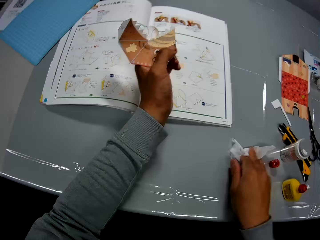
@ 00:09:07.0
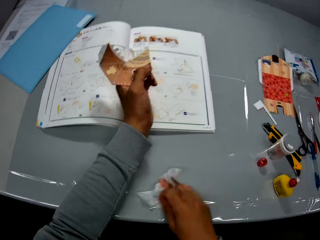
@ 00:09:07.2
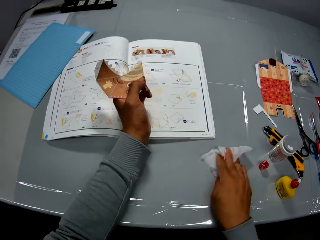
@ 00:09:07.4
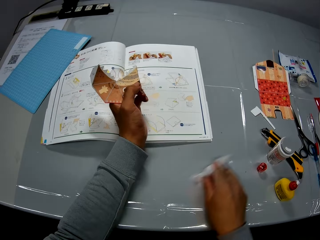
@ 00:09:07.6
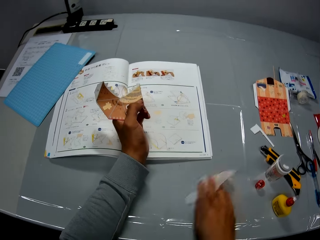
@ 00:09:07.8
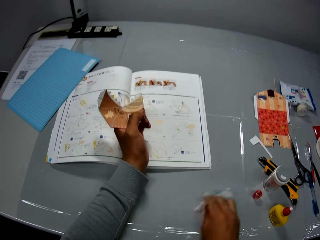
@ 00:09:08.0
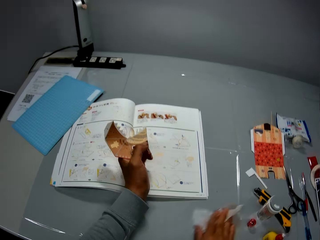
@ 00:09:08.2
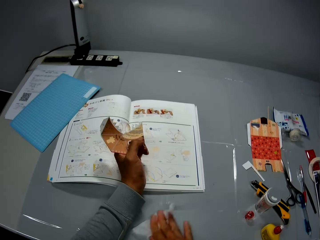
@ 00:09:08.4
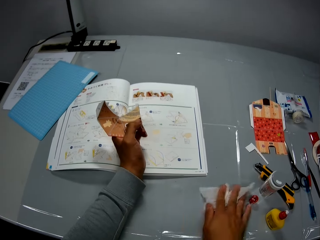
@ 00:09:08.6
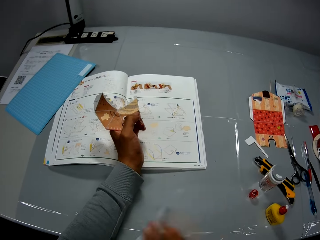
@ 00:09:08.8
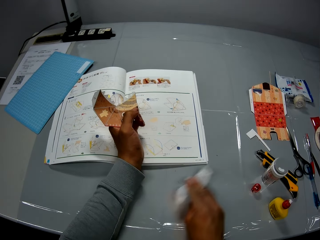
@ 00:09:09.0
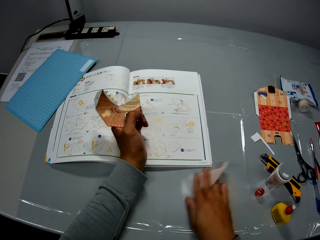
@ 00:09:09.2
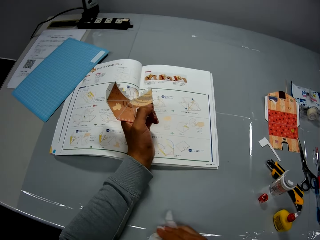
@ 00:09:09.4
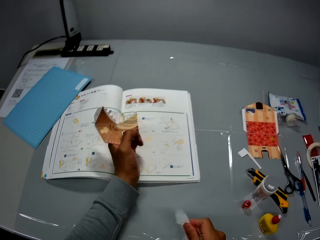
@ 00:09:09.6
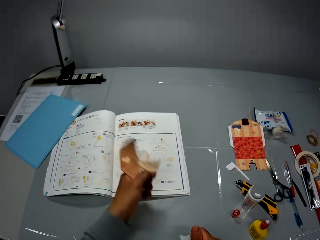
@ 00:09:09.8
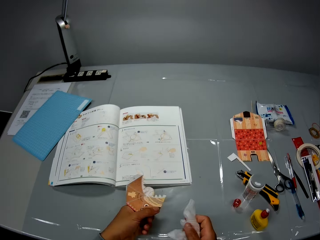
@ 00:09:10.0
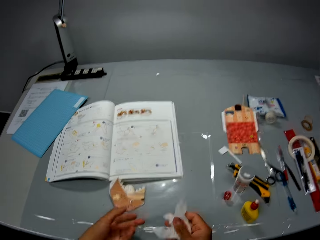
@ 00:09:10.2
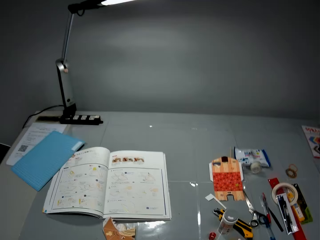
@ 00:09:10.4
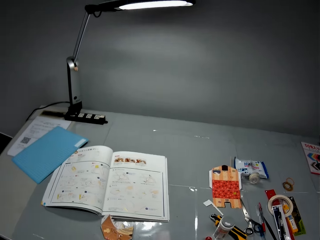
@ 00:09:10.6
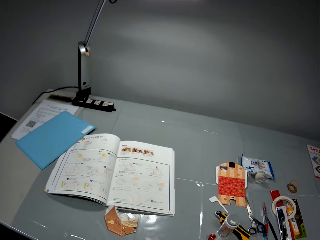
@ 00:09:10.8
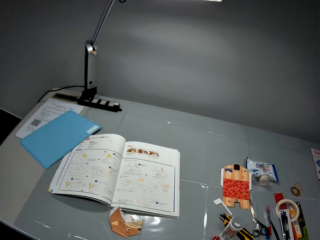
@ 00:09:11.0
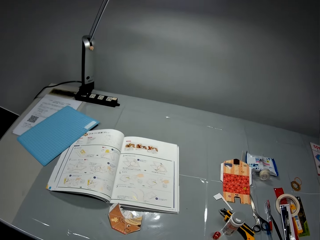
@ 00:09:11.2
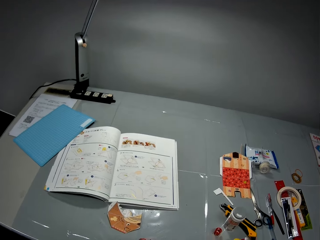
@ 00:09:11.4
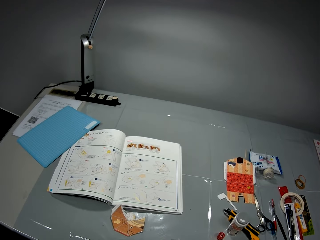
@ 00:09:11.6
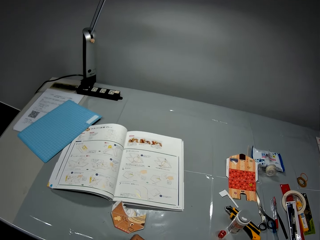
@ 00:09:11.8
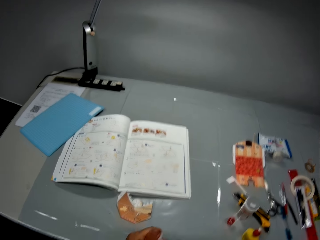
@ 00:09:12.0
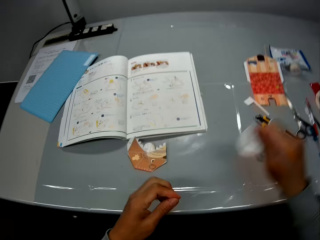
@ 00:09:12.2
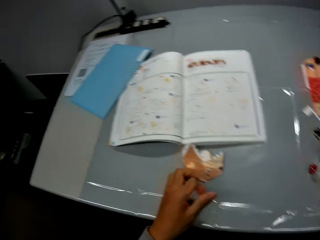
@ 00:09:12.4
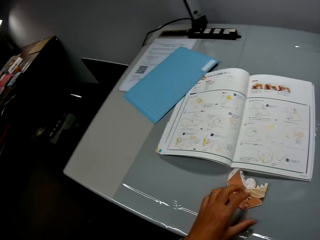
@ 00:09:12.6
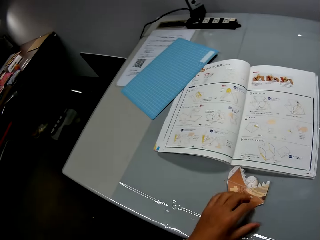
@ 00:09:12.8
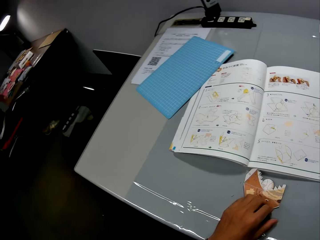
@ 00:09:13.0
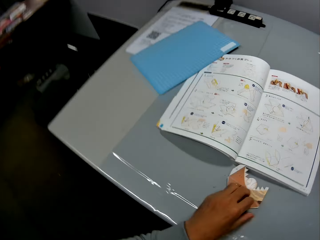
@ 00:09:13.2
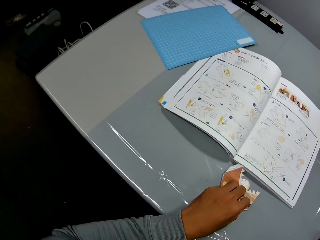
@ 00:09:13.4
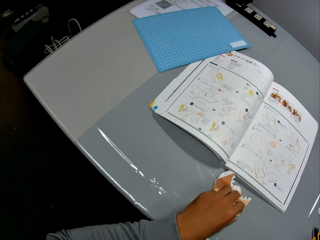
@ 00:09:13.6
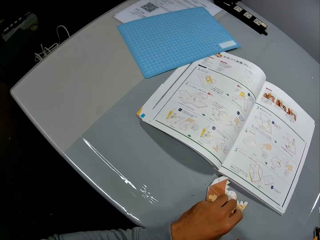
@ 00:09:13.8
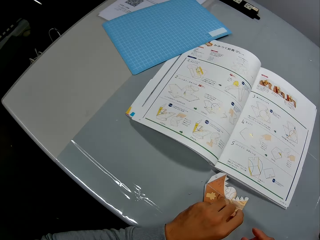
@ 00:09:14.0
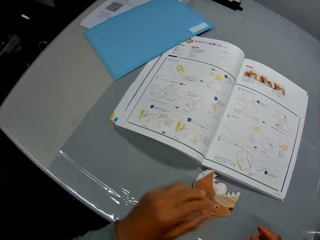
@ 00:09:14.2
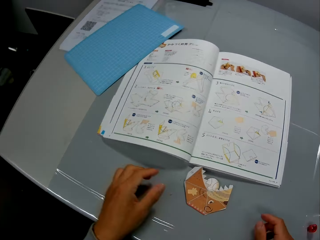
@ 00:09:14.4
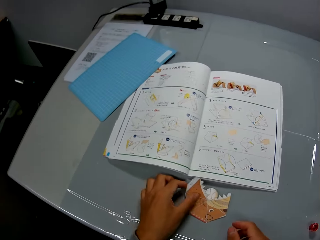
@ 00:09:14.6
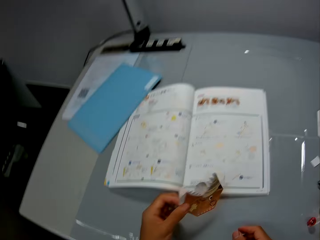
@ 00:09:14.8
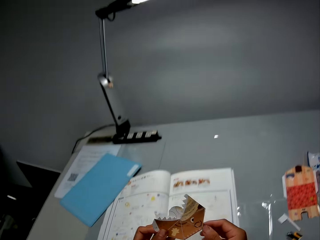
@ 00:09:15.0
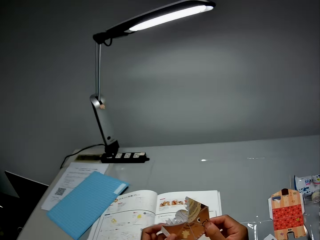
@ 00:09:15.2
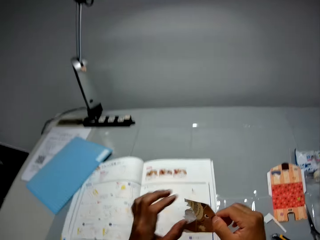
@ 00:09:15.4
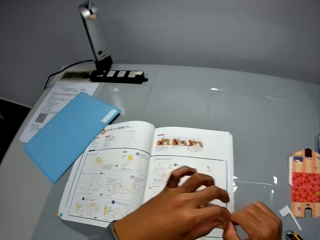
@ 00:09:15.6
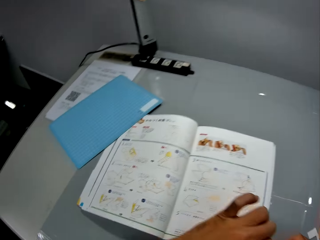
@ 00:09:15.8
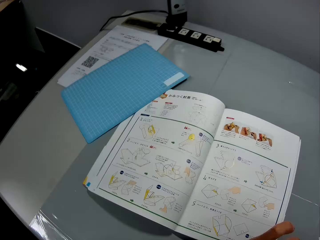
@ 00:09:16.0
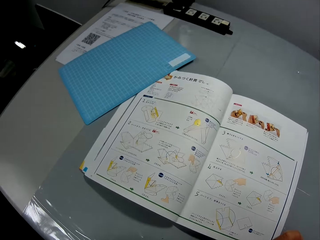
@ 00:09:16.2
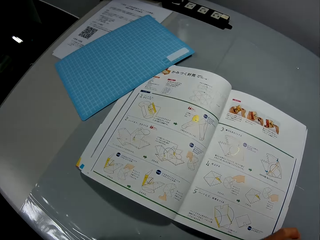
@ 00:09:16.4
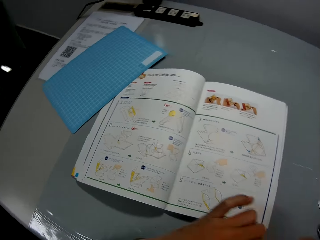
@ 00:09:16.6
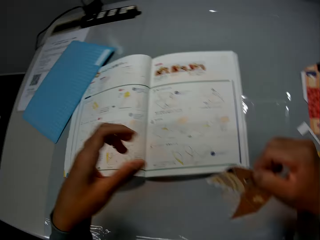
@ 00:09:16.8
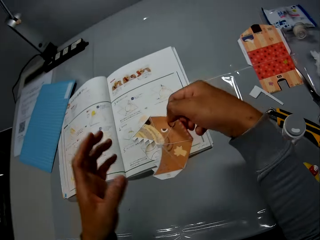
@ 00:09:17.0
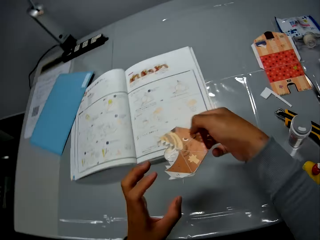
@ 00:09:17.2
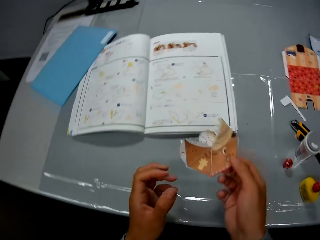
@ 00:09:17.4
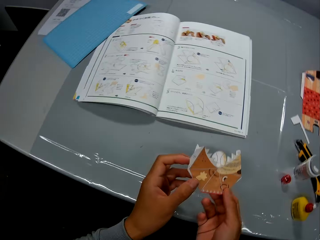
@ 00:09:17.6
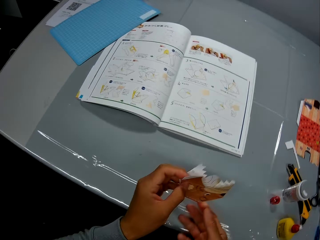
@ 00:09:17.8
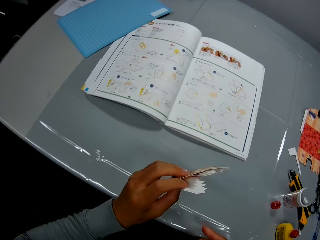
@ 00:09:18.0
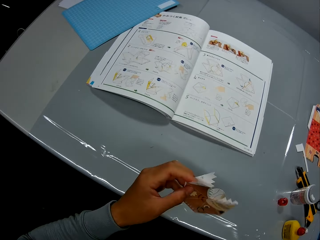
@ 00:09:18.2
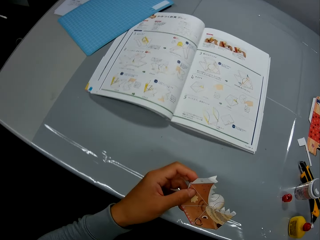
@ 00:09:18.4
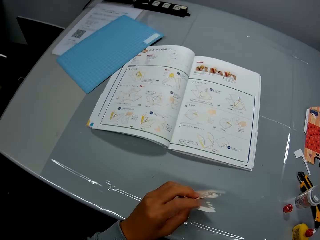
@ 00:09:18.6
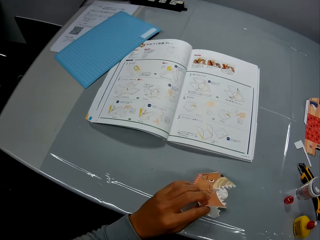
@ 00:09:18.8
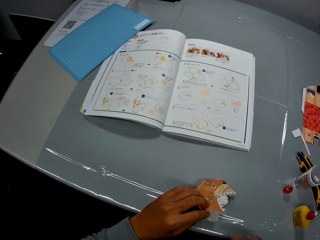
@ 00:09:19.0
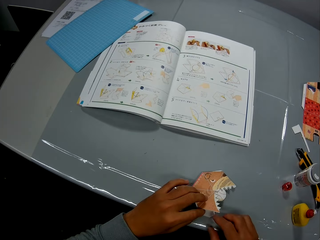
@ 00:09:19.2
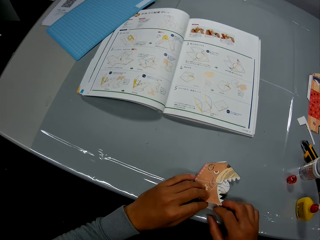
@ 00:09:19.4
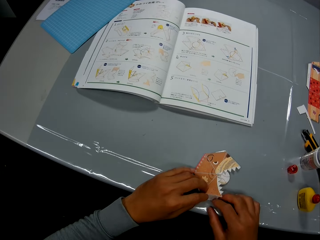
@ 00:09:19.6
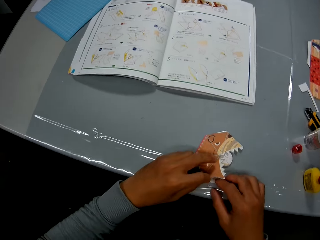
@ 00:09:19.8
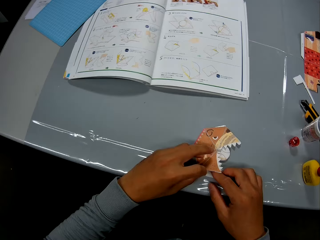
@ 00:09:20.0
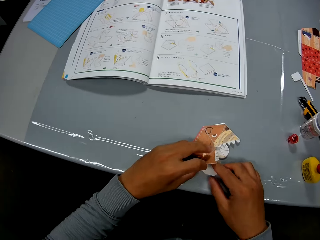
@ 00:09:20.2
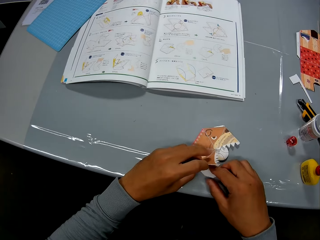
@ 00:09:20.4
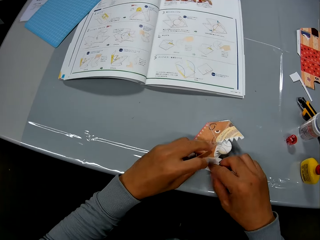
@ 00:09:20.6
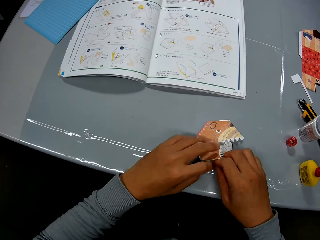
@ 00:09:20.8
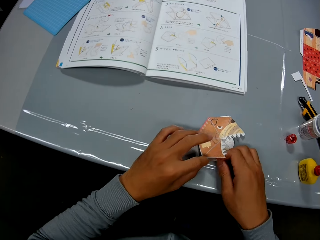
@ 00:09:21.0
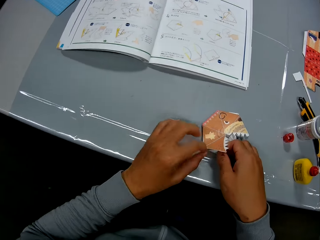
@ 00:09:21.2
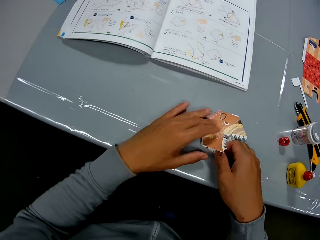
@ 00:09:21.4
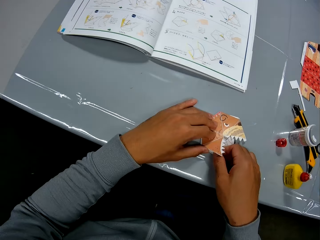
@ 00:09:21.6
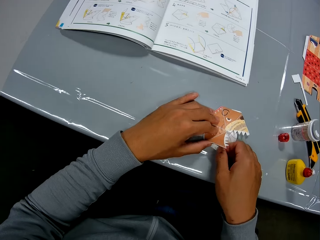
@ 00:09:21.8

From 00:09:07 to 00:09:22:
The camera wearer wipes the table with the wipe piece. He drops the paper craft on the table. He wipes his hands with the wipe piece. He drops the wipe piece on the right side of the table. He picks the paper craft from the table. He adjusts the paper craft with his hands. He checks the craft illustrations in a craft book. He examines the paper craft in his hands. He turns the piece of craft paper. He drops the paper craft on the table. He crafts with the paper craft.

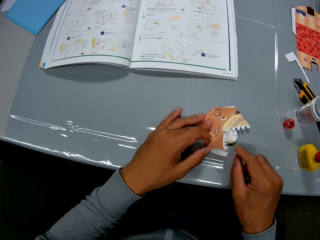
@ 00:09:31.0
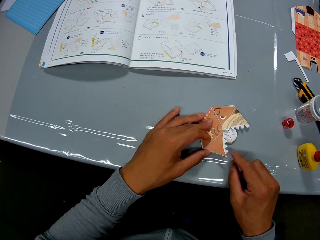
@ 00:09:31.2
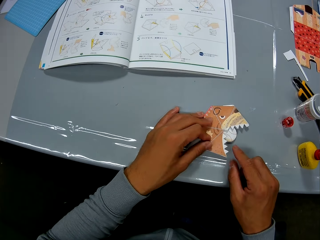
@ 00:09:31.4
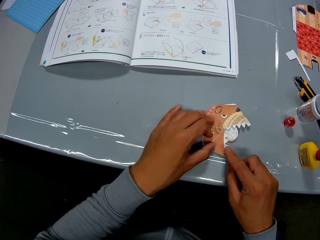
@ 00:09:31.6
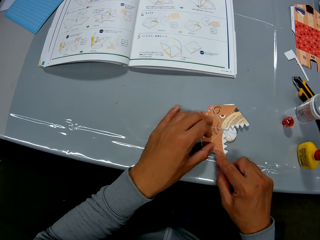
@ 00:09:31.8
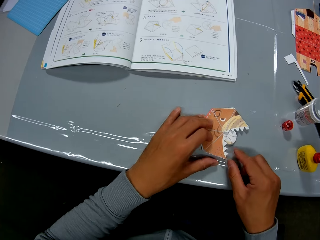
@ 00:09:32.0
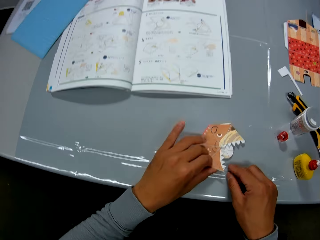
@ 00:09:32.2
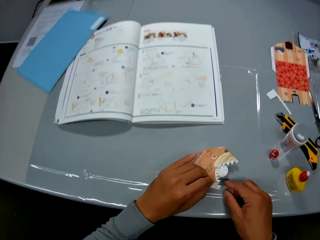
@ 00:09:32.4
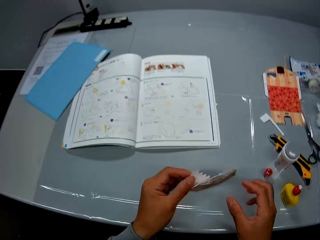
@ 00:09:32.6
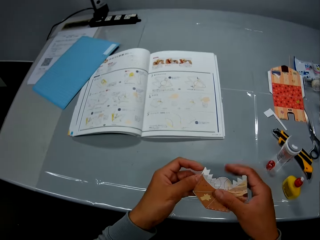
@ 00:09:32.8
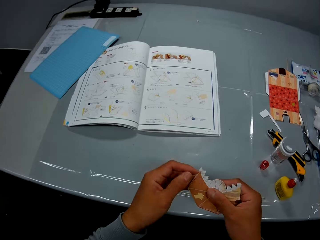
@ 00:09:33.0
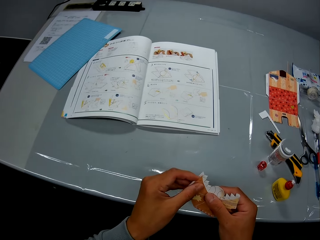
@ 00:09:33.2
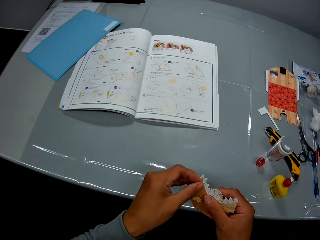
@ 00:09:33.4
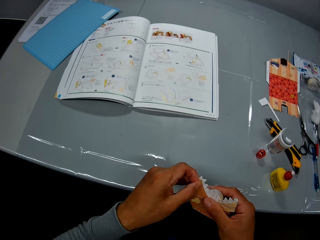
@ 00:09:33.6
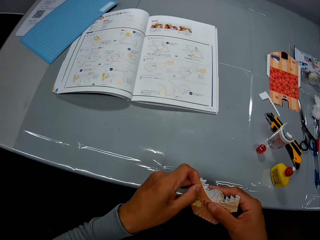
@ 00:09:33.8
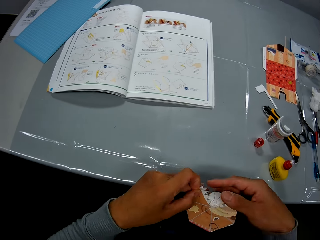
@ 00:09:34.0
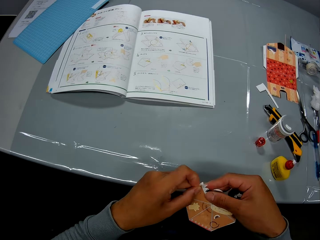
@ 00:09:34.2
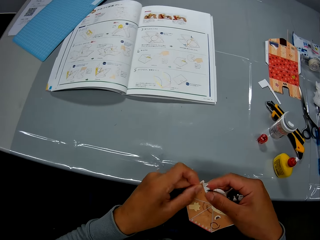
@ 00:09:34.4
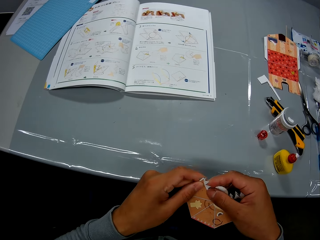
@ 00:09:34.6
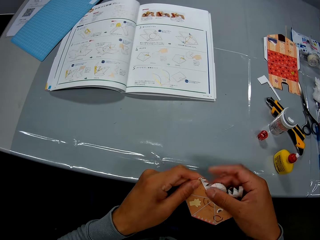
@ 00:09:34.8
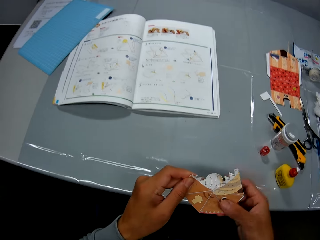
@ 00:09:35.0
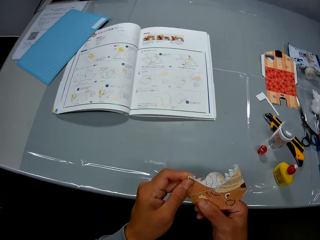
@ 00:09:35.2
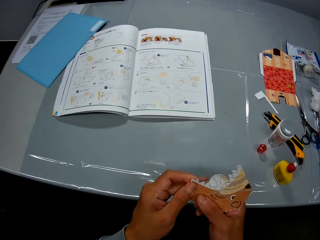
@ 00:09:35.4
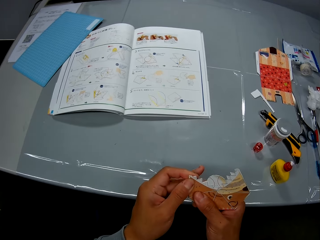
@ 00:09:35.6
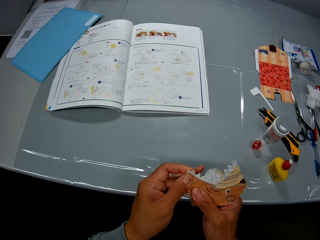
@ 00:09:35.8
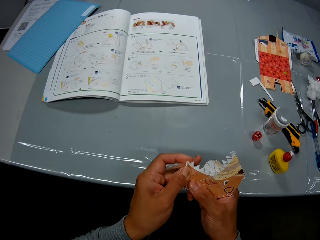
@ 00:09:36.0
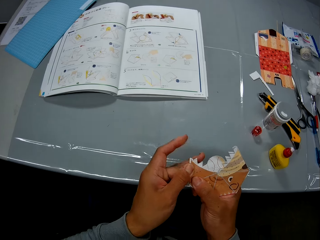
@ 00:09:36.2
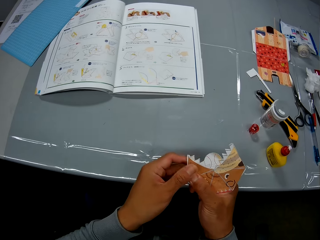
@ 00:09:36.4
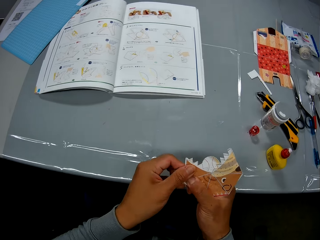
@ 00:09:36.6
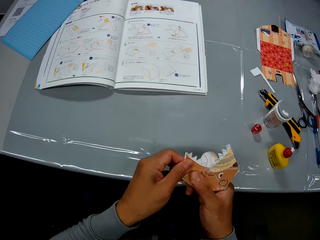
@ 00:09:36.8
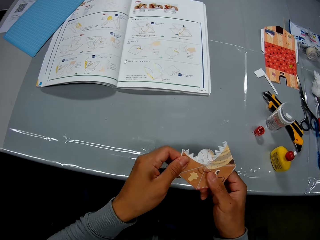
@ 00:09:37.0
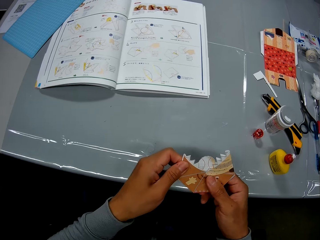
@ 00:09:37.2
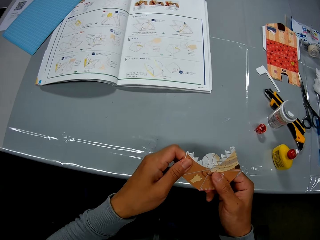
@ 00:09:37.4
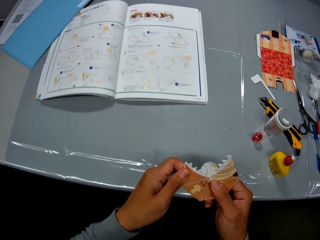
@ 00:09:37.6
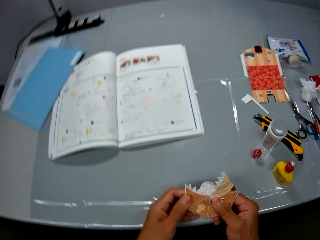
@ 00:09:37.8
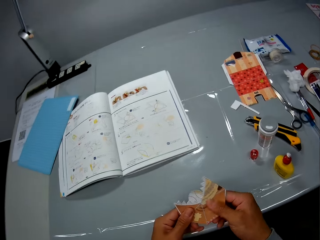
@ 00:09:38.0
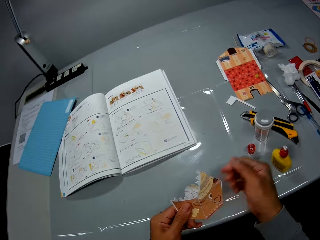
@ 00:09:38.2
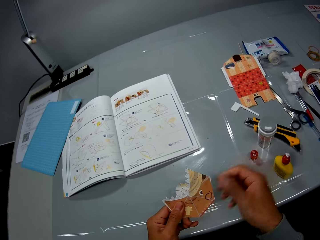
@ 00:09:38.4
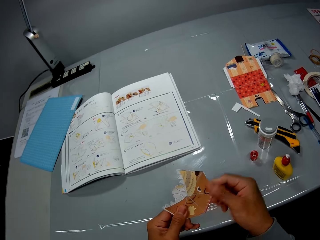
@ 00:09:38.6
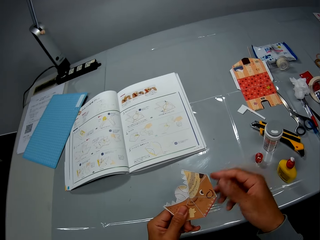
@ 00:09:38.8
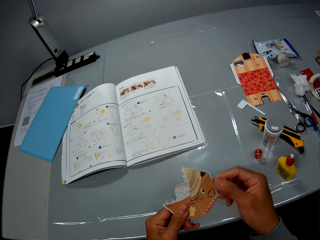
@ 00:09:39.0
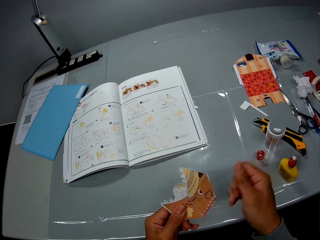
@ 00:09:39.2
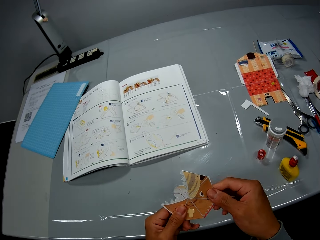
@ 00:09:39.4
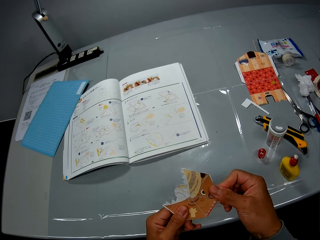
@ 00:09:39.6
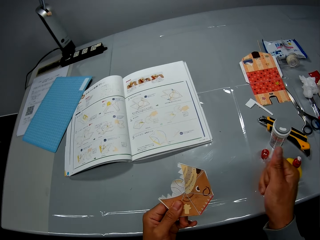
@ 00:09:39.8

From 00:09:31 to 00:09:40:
The camera wearer picks the paper craft from the table. He adjusts the paper craft. He wipes the paper craft with his right hand.
